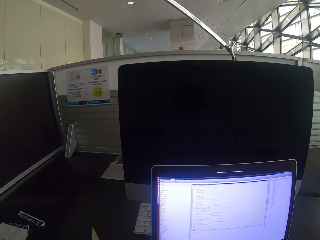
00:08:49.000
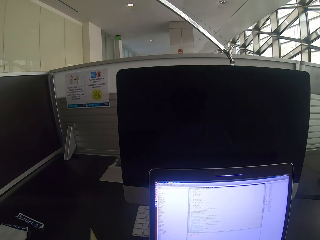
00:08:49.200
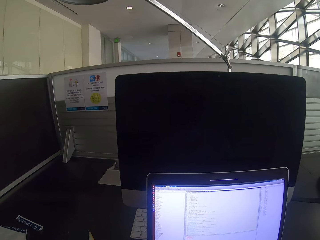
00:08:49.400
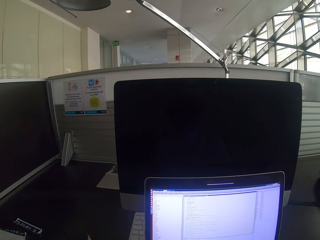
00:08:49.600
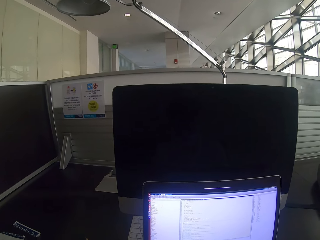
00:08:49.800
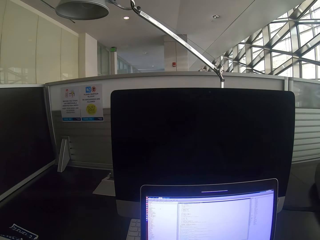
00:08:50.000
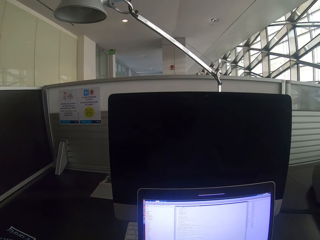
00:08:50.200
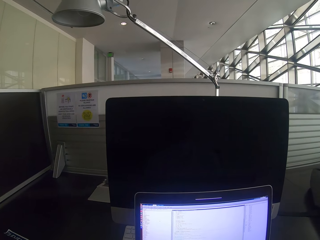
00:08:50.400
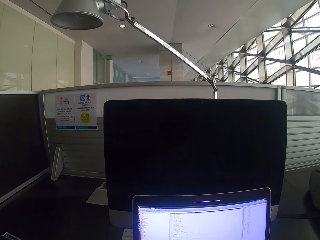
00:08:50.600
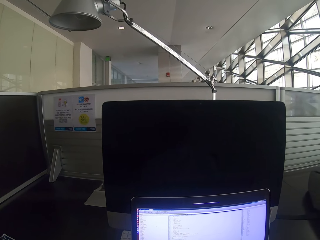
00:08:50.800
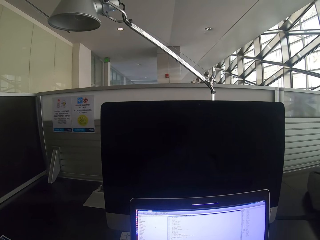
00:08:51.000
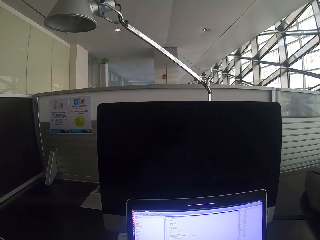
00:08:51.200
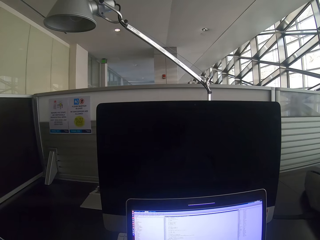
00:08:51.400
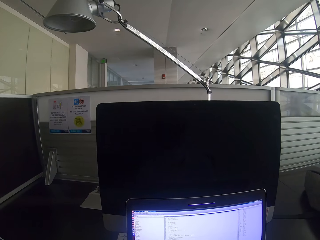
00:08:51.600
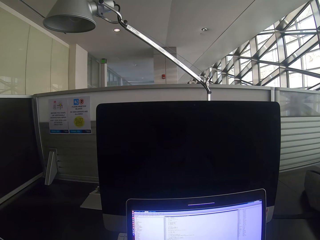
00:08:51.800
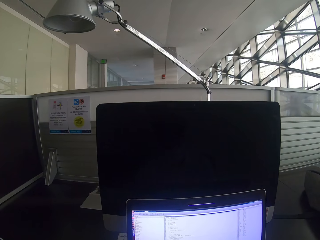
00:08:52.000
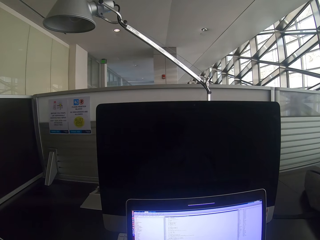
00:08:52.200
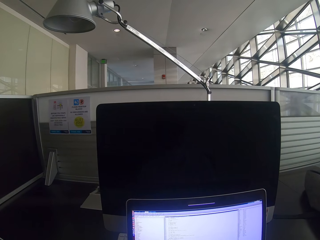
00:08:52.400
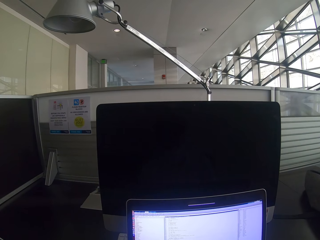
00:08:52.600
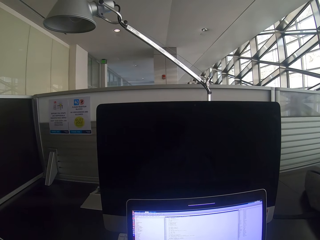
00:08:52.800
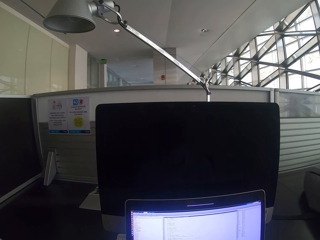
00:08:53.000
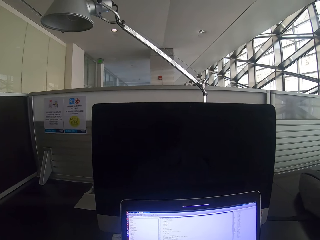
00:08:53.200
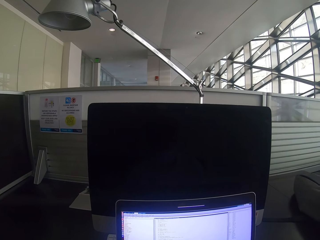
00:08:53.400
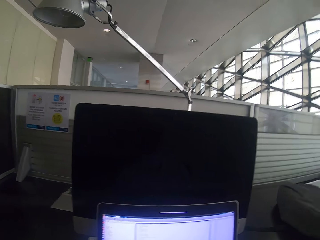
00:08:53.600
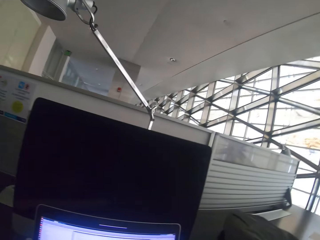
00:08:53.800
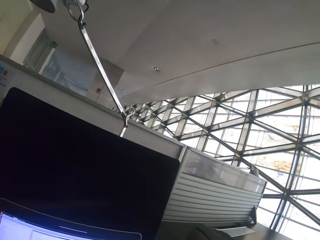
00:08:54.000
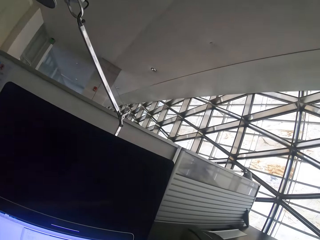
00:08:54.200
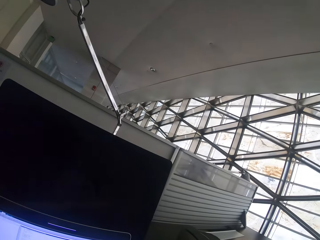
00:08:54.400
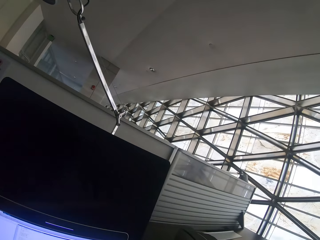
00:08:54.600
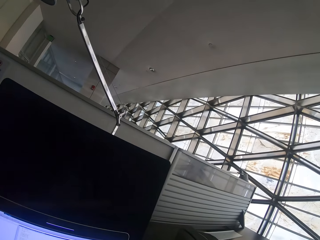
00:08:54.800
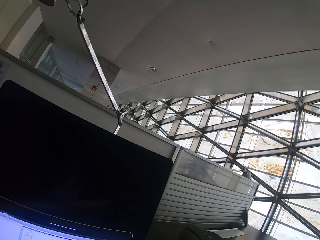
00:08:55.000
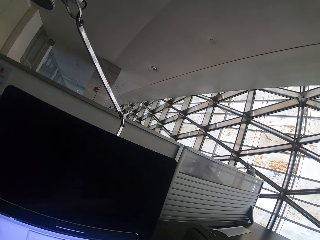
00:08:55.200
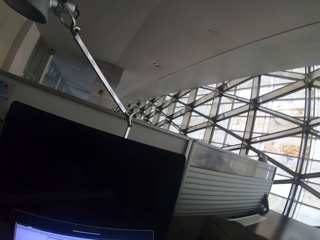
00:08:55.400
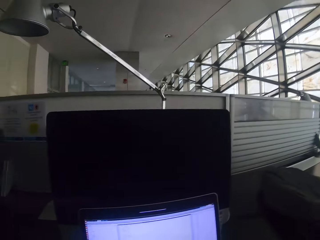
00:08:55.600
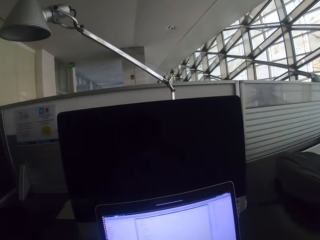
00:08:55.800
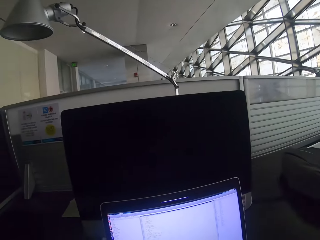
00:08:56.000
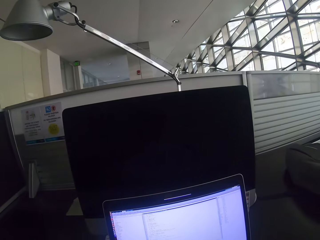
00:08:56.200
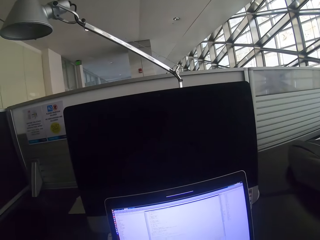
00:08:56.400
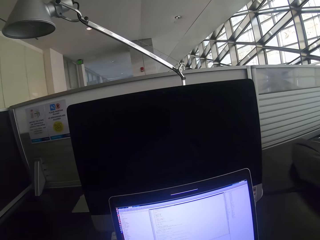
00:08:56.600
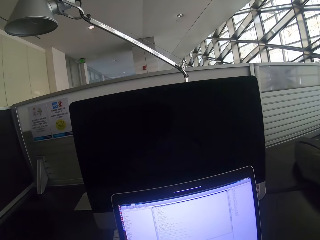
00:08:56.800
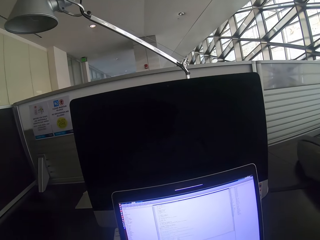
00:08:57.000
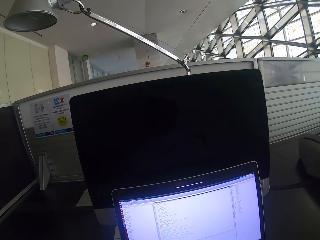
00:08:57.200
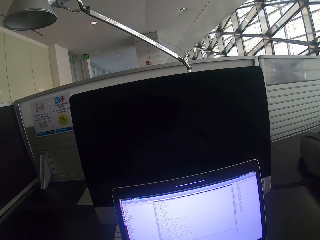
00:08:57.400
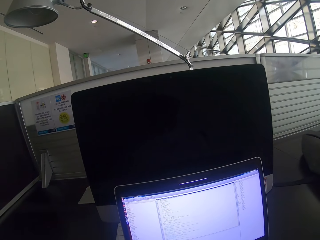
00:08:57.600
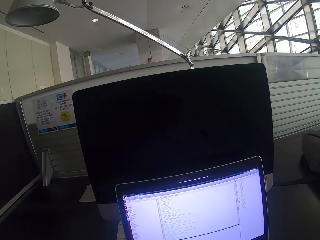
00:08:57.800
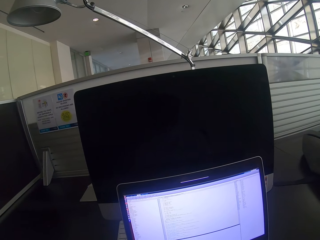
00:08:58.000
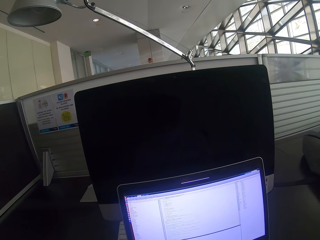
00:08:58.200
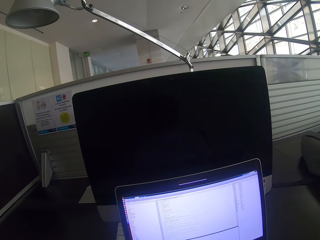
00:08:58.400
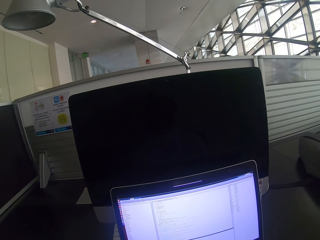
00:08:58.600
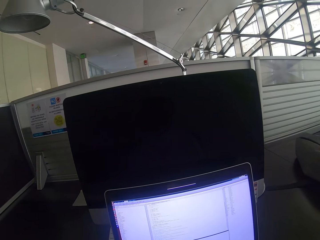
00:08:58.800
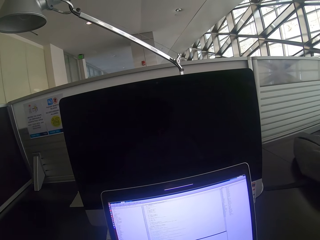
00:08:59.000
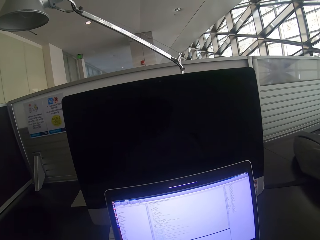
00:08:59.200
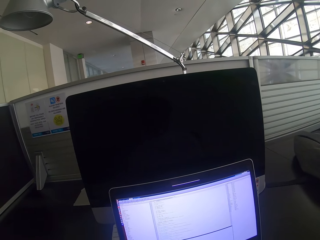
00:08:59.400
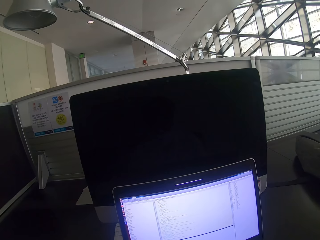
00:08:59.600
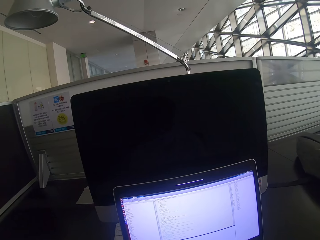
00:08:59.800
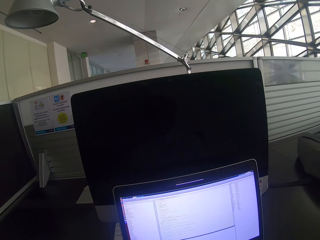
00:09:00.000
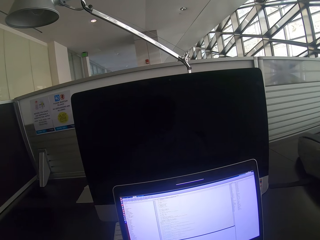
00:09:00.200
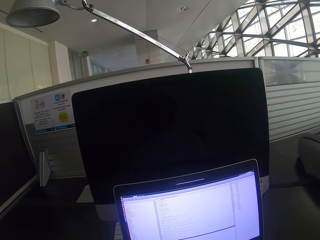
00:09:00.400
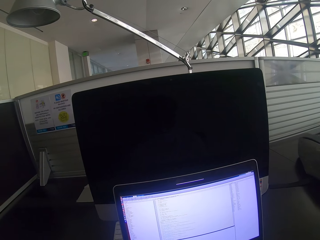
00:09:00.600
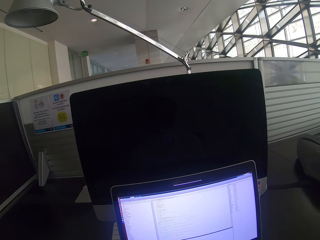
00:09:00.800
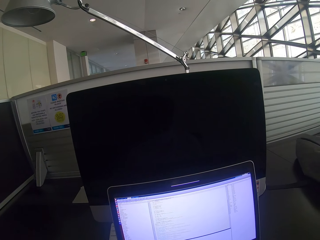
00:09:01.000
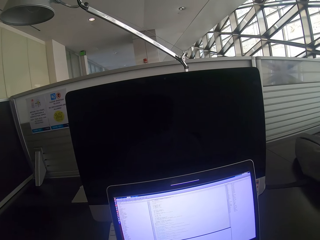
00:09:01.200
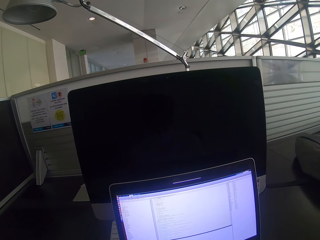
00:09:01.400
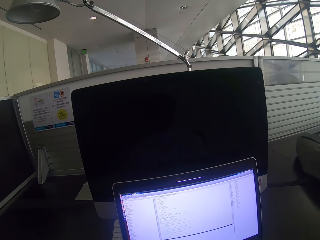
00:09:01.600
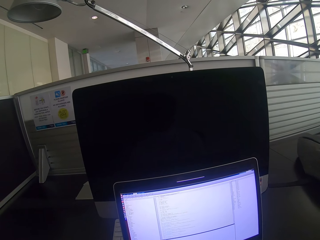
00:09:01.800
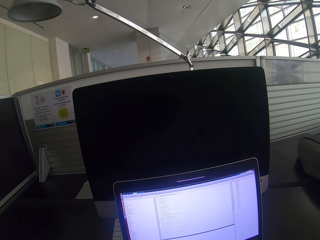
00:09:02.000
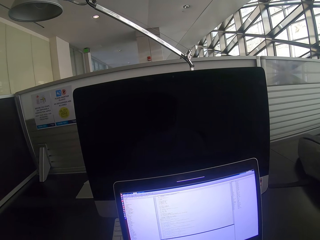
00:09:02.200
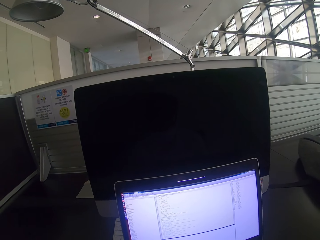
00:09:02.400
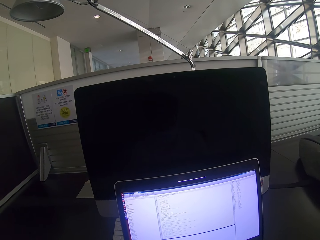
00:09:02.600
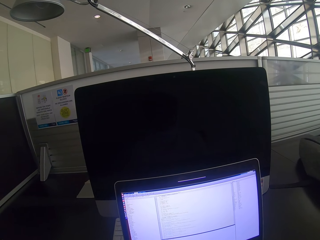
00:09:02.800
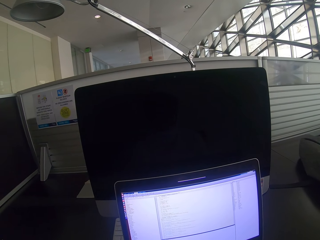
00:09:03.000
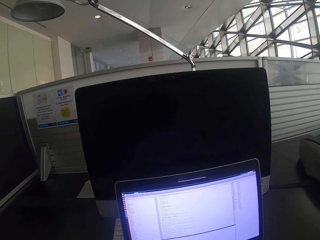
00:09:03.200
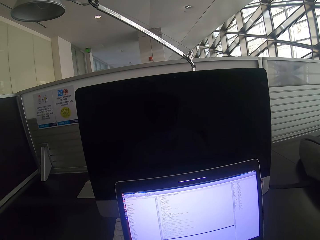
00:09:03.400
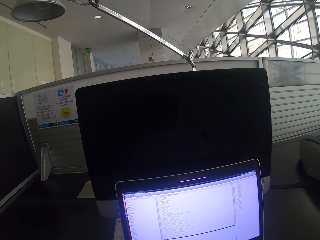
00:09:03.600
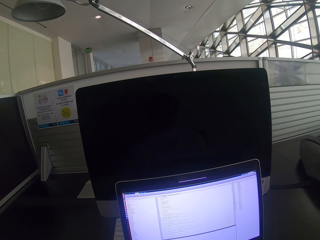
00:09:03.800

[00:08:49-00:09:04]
The camera wearer stares at the laptop. They look to the side. They stare at the laptop.

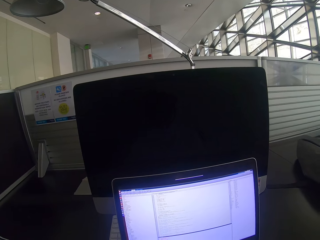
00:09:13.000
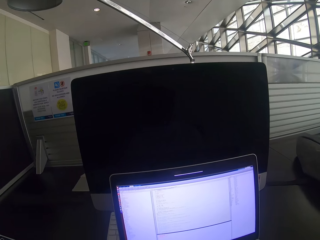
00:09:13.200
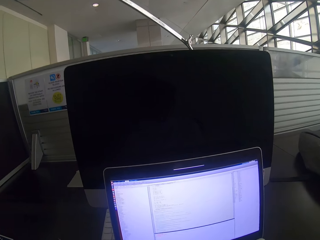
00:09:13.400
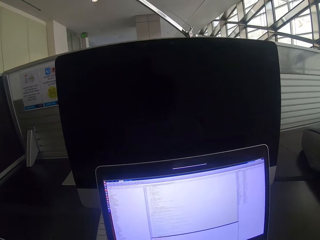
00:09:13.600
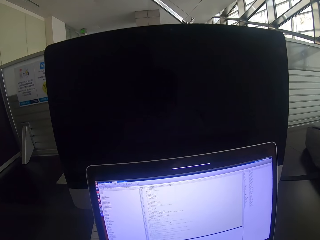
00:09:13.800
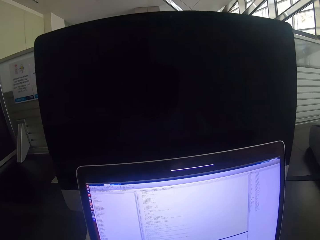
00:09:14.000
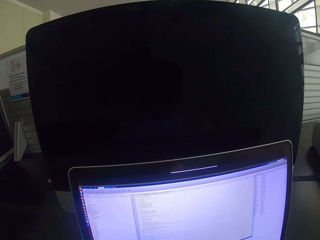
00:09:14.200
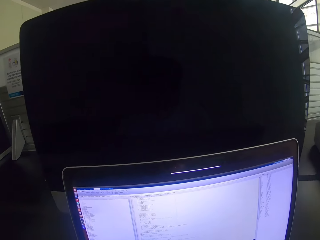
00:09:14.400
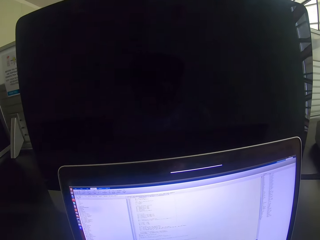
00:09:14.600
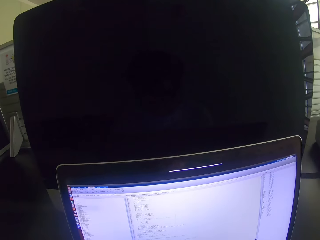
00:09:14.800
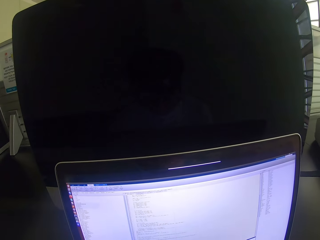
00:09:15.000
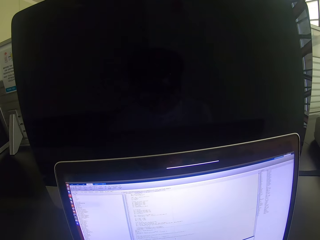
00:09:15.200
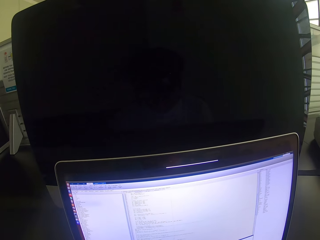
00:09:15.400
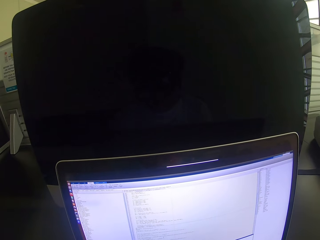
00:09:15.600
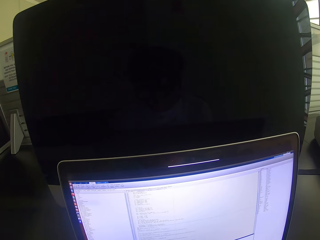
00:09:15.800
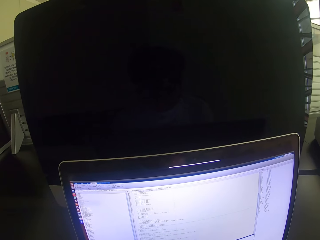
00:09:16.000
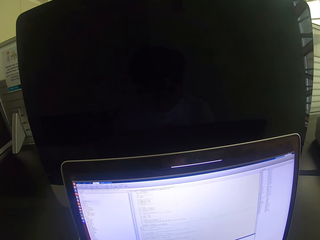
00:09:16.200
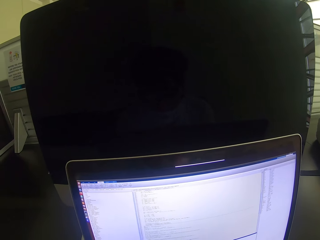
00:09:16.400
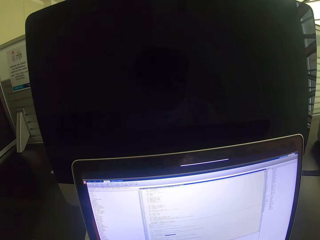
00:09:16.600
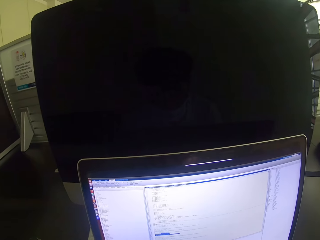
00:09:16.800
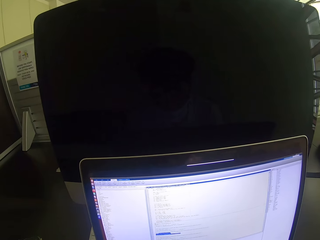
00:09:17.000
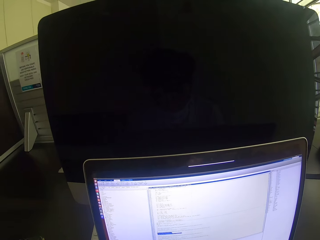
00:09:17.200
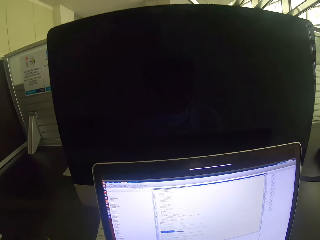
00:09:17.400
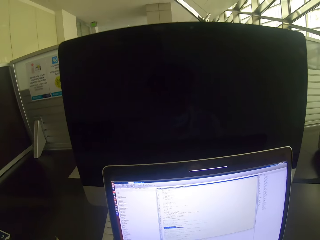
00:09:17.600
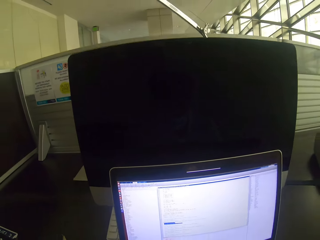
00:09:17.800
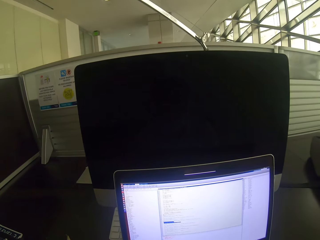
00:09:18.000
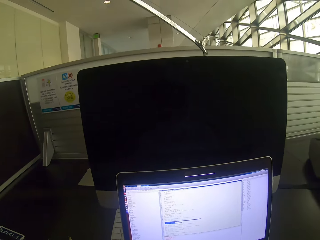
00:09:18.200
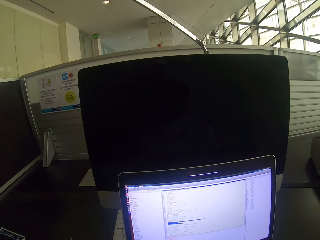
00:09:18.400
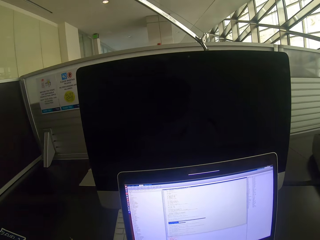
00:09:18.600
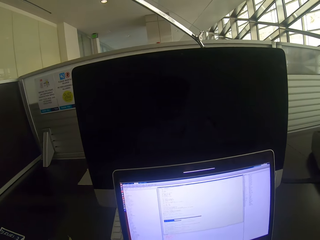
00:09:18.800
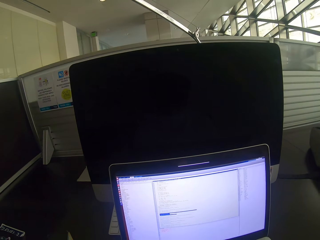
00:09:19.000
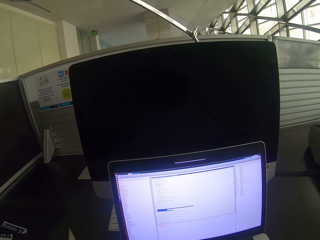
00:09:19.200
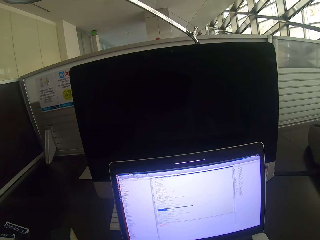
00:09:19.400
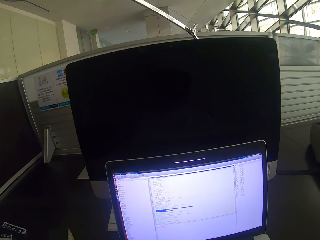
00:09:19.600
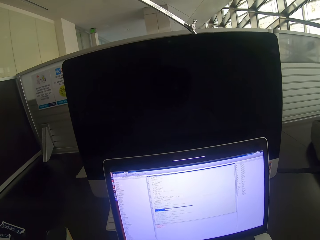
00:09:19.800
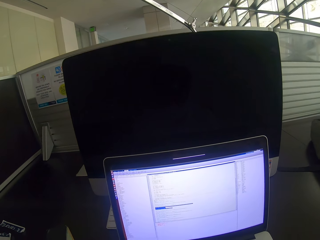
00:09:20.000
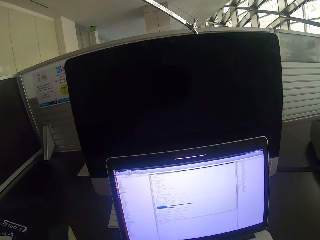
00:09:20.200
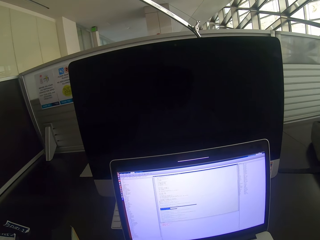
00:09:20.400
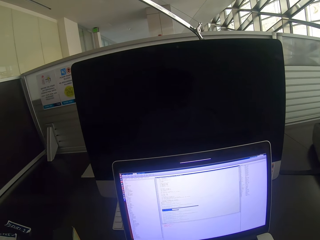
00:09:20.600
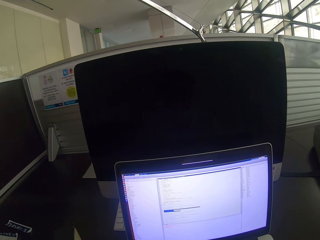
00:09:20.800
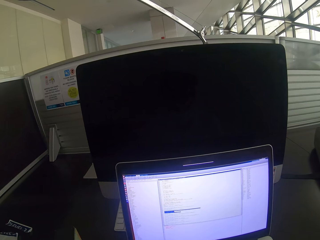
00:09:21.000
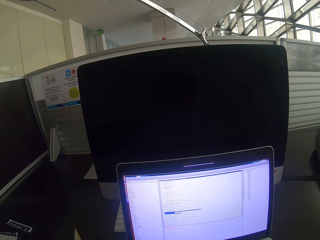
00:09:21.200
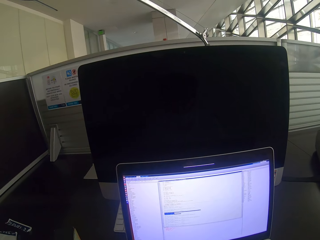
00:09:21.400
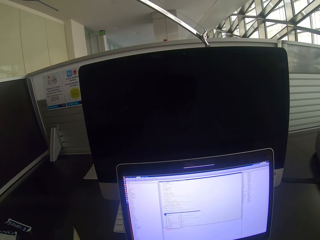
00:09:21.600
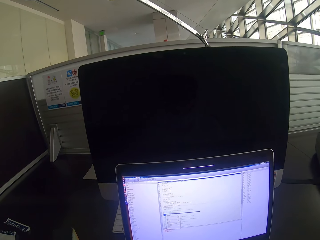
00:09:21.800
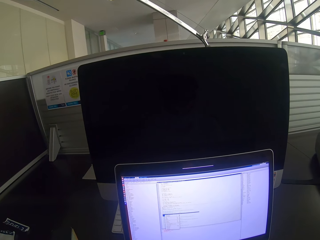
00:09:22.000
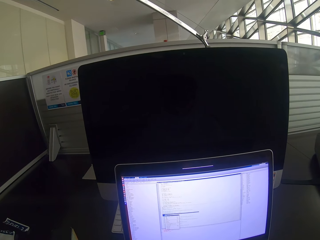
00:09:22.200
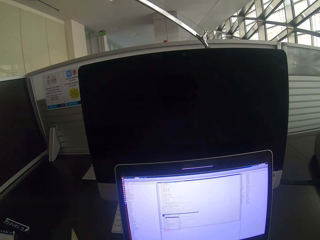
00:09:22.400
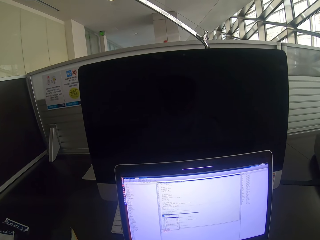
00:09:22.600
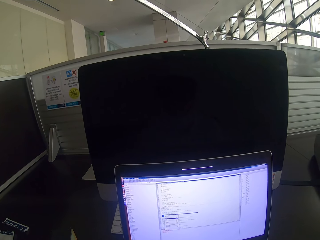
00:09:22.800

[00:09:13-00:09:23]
The camera wearer looks closer to the laptop. They scroll the mouse. They move slightly away from the laptop. They look at the laptop.
